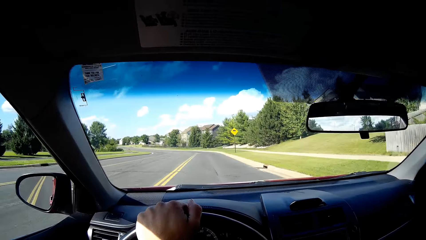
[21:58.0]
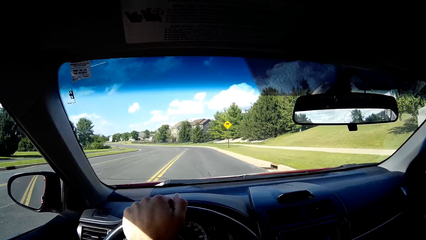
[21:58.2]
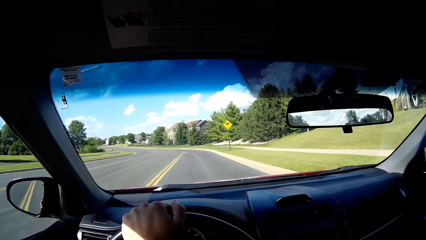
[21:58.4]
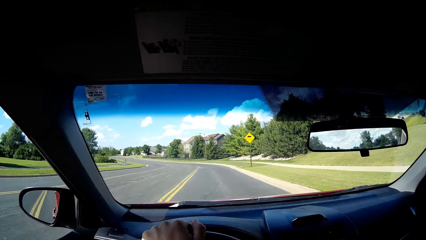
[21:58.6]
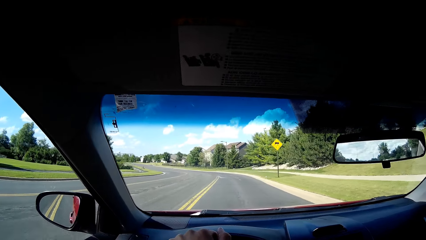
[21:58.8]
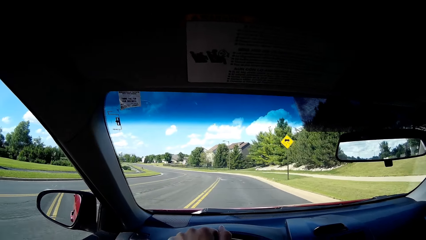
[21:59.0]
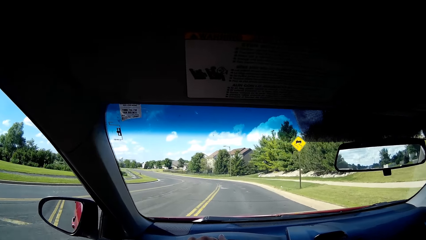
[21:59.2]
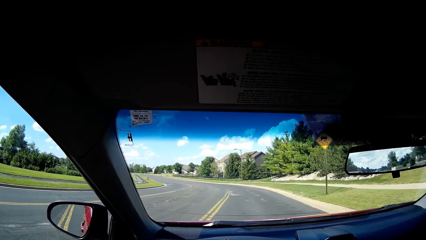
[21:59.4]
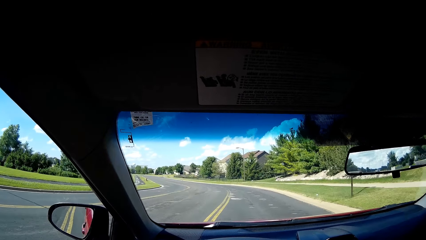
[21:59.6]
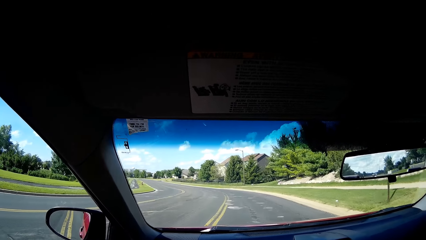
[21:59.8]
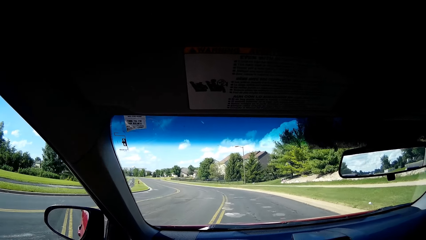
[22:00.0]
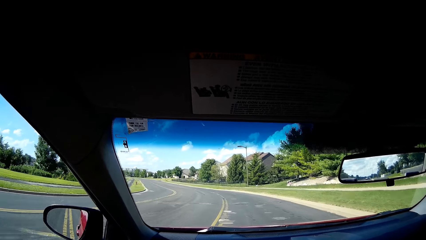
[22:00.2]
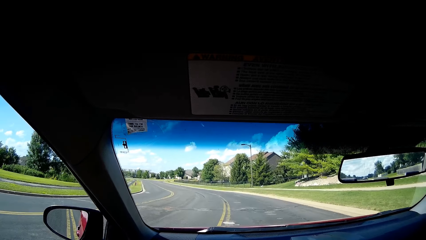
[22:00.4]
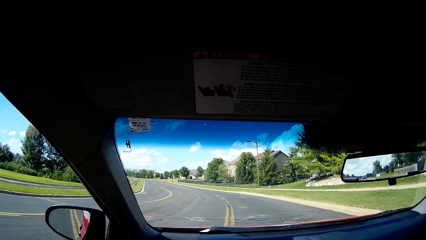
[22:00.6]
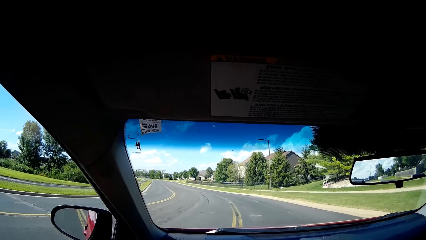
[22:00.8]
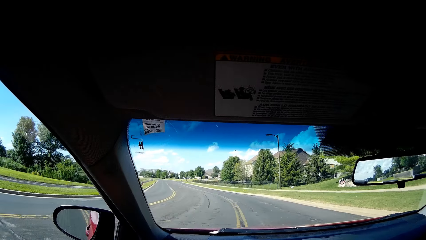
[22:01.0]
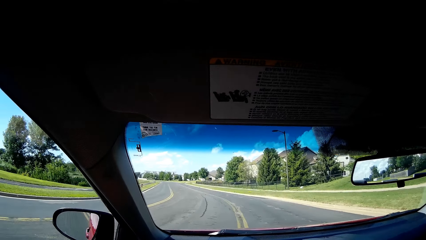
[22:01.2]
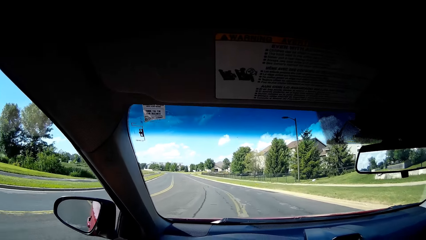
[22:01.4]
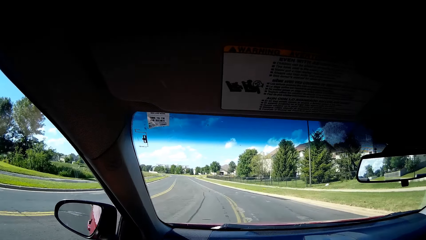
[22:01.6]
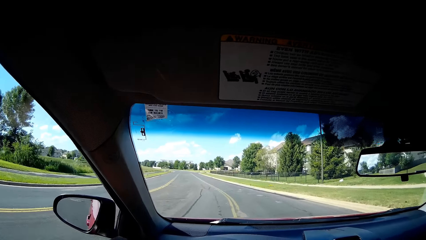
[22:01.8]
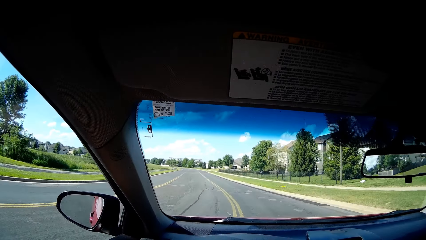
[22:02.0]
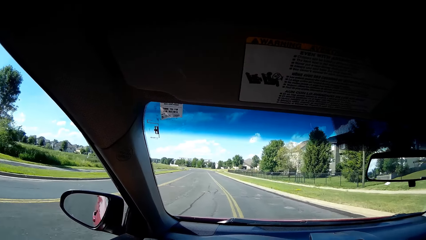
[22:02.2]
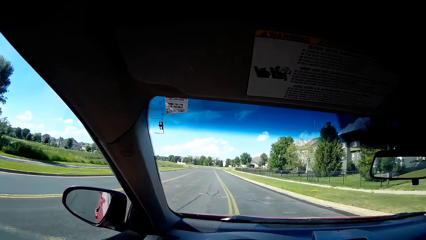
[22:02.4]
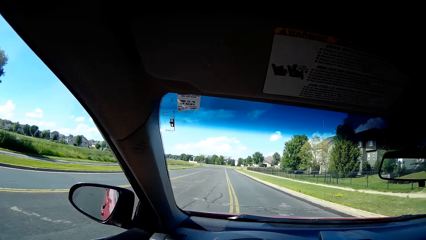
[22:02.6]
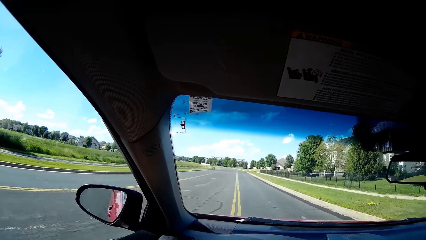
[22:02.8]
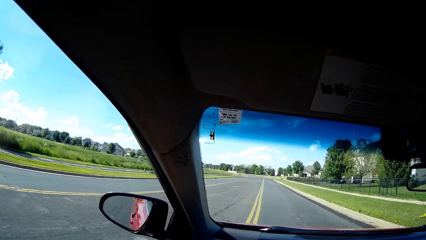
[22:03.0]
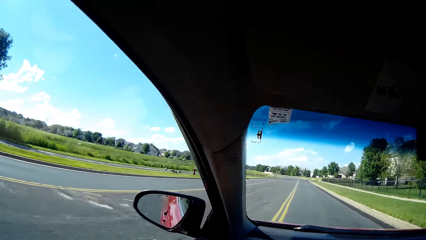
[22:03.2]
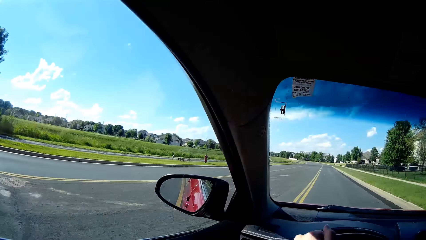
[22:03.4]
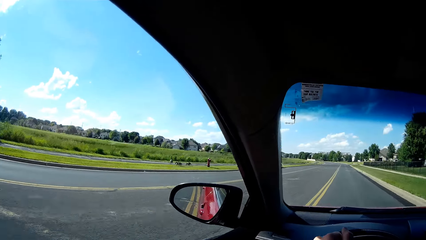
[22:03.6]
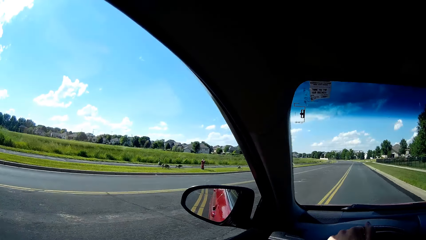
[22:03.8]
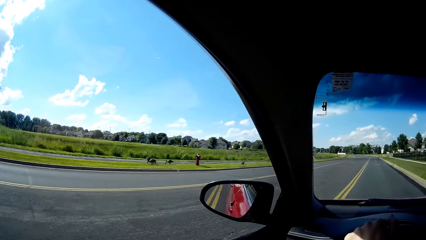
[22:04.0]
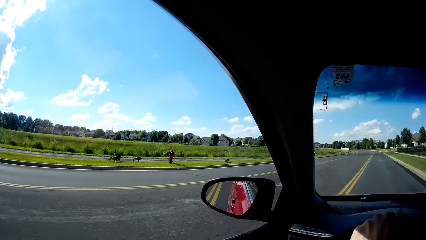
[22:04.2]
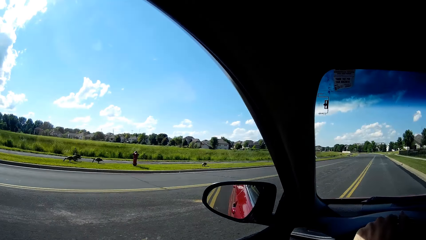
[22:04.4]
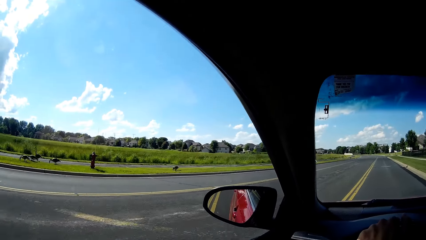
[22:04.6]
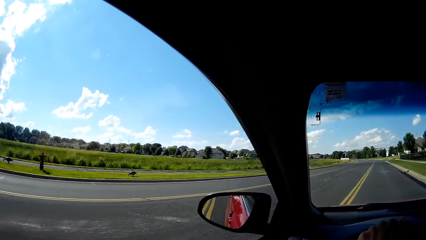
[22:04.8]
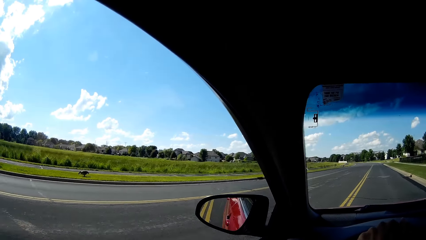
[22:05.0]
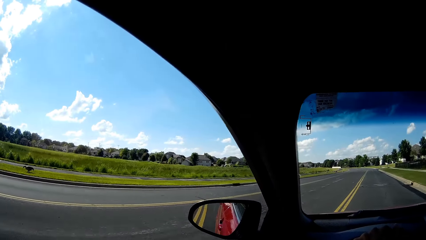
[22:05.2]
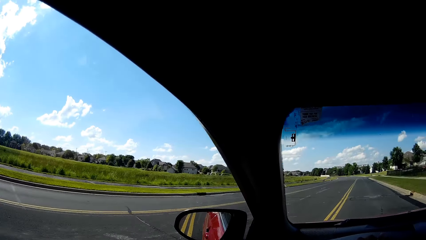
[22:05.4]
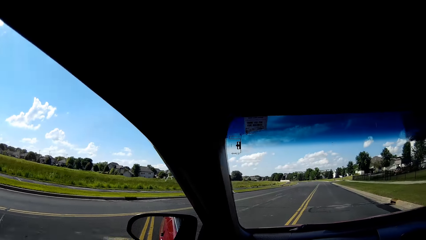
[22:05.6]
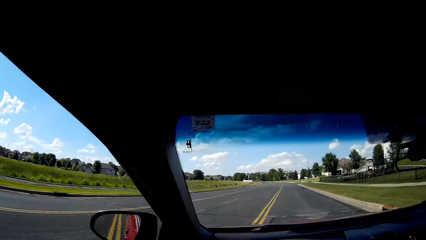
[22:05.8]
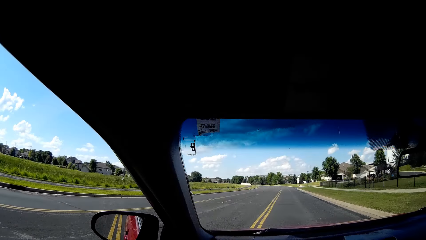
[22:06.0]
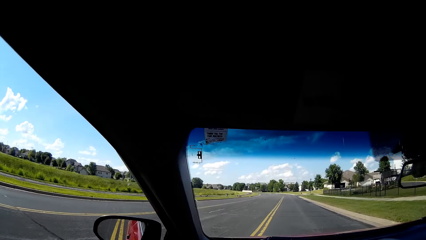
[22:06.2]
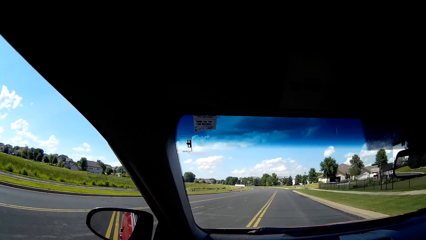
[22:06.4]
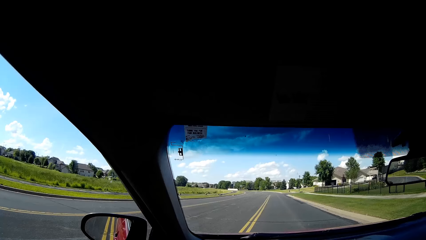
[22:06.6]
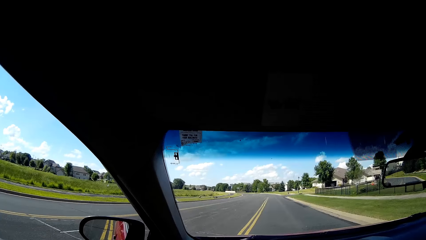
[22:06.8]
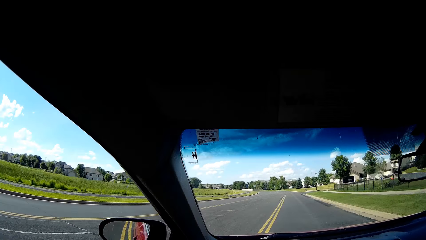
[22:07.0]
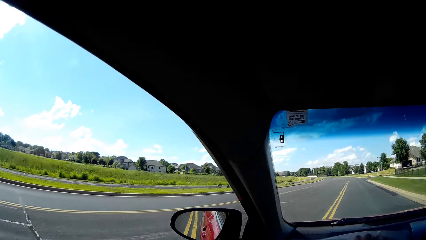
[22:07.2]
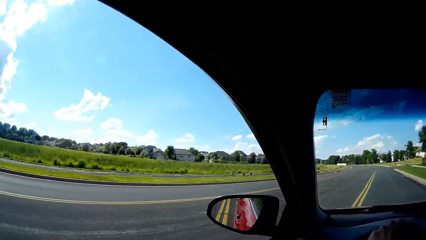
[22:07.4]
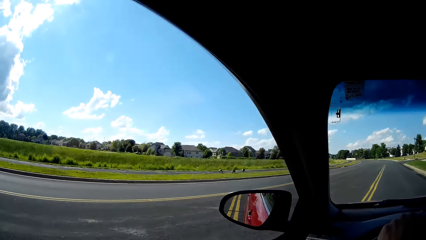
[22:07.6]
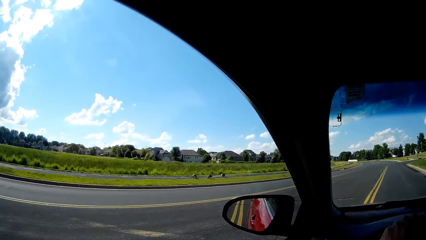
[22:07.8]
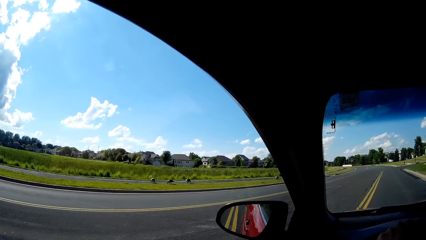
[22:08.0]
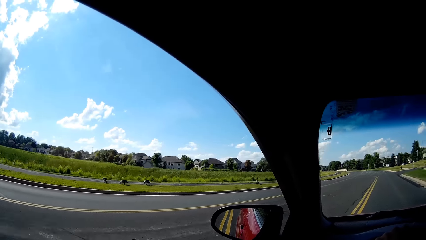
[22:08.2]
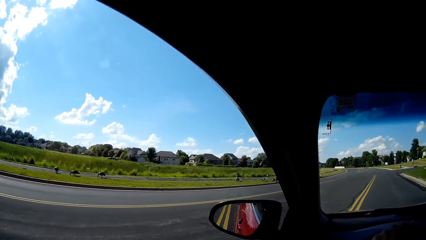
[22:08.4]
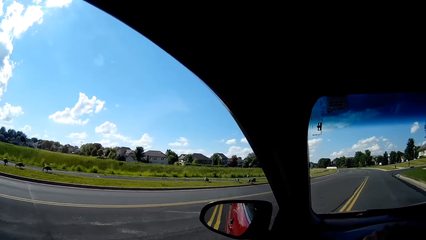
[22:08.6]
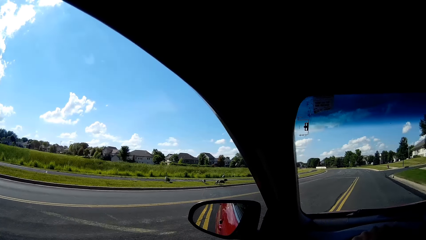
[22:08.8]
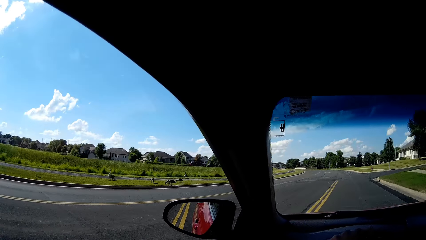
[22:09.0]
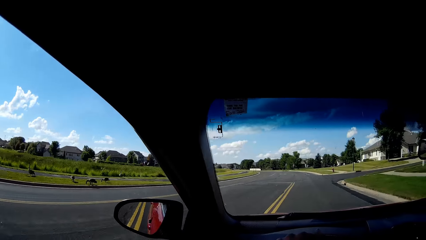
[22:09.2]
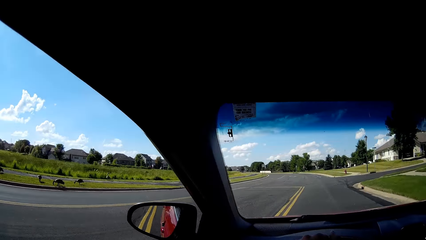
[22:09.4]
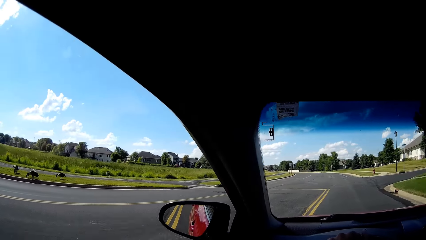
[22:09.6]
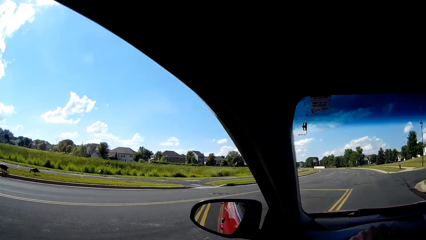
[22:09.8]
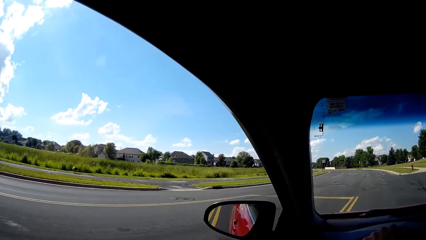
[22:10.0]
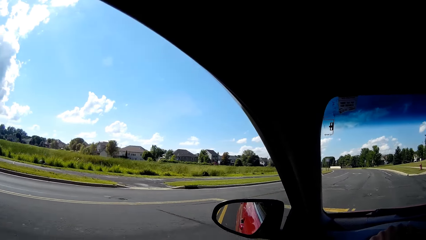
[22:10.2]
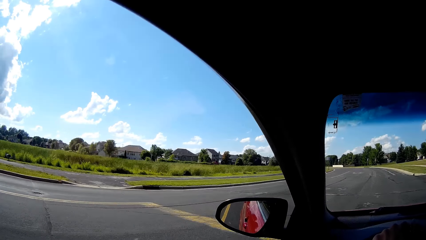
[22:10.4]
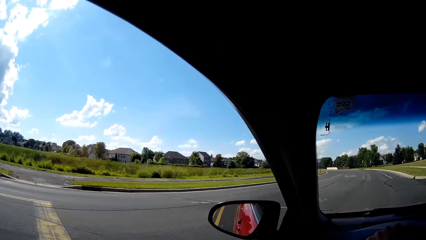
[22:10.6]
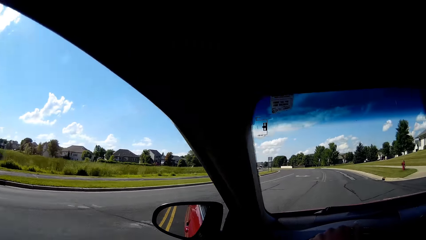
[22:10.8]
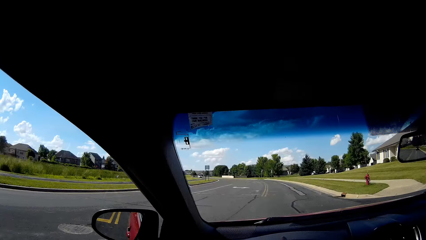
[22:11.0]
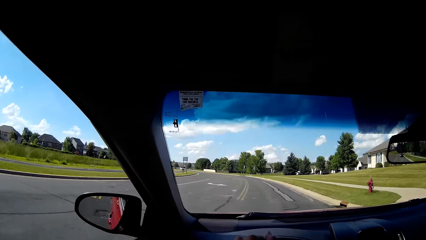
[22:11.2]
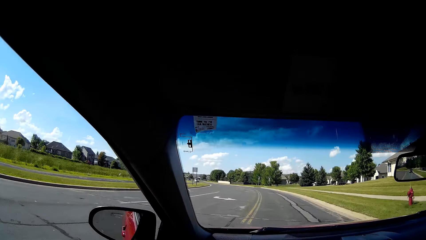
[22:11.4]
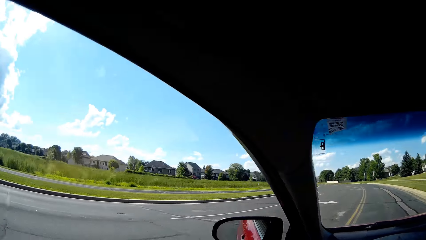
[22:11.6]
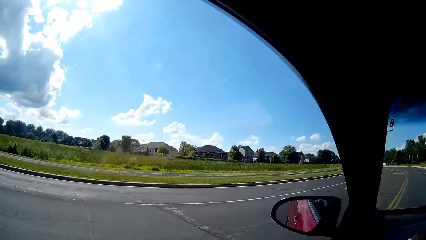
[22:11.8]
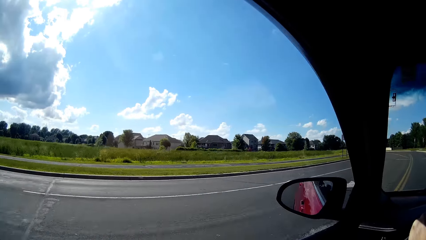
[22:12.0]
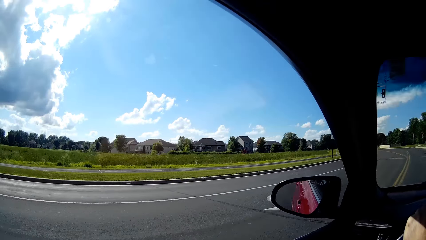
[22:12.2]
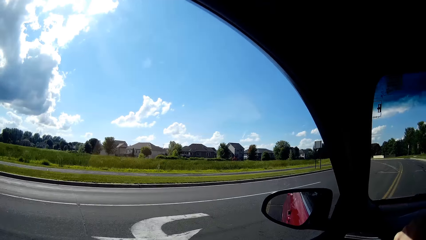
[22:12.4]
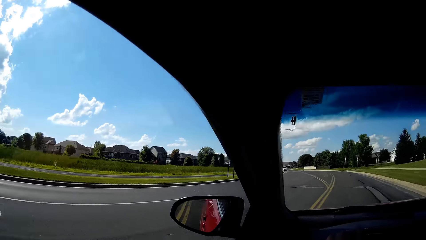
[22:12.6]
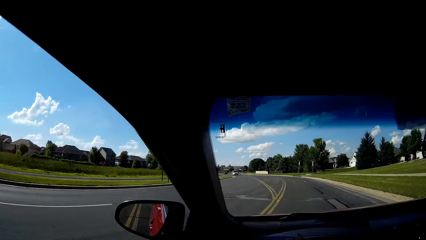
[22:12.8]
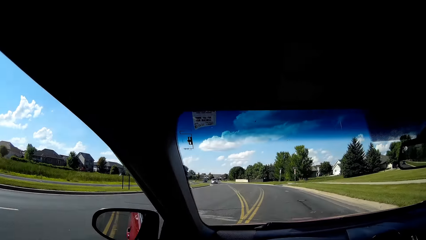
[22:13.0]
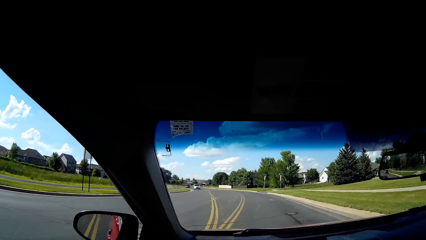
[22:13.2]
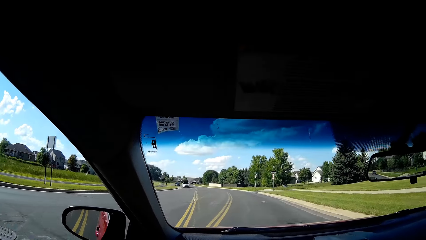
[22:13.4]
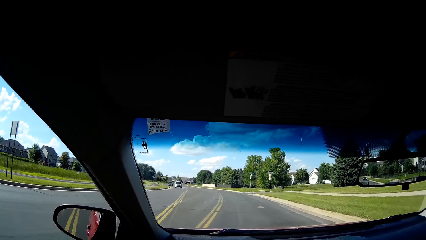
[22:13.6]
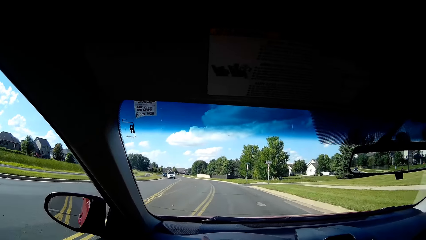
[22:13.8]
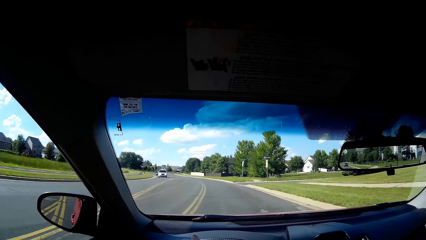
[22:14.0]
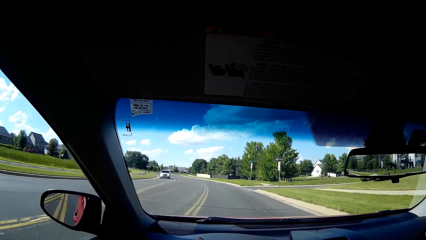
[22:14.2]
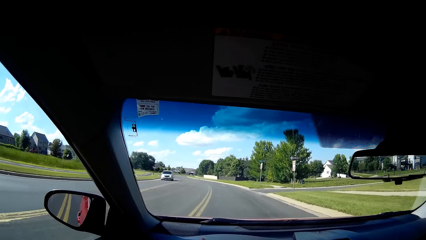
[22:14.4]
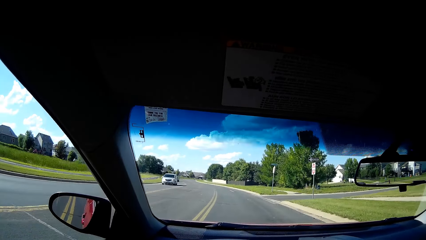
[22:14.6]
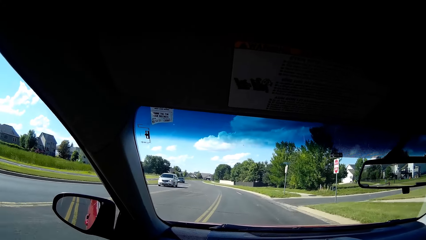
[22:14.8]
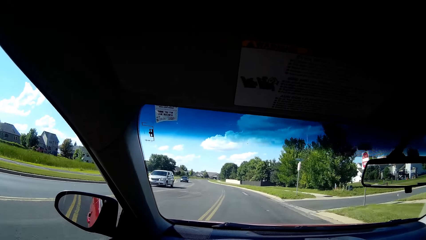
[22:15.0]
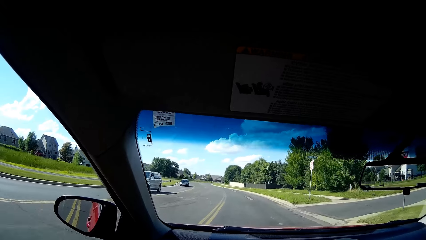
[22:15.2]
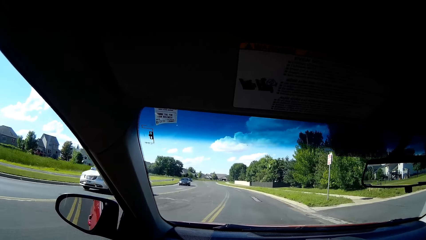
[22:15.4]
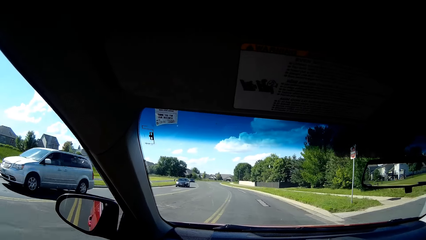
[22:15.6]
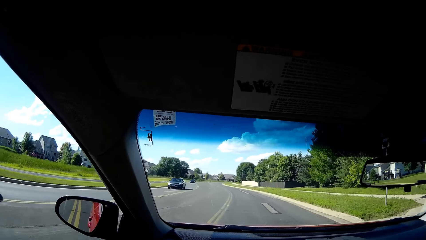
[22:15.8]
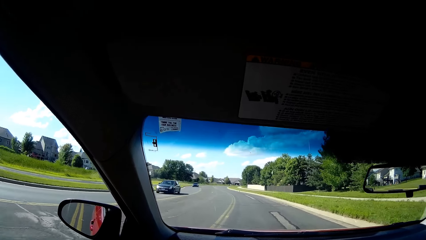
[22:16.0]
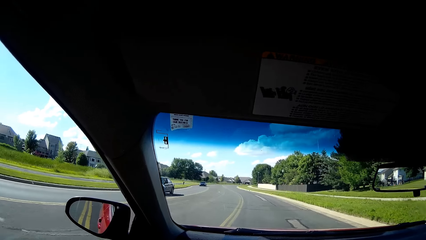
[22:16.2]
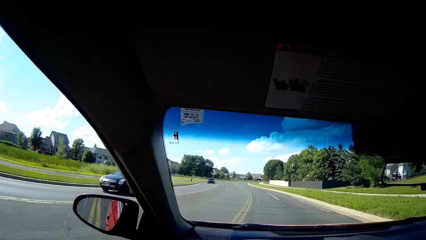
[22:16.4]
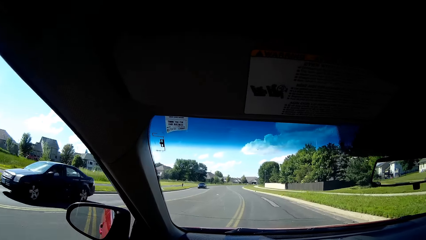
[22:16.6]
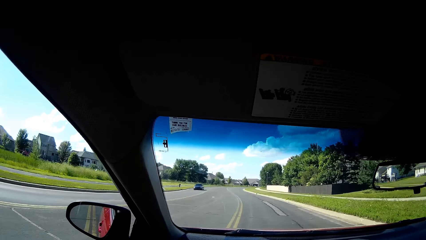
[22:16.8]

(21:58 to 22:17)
The camera wearer looks outside the car. They drive a car. They look forward.
